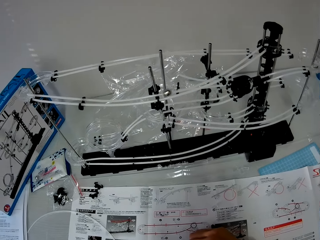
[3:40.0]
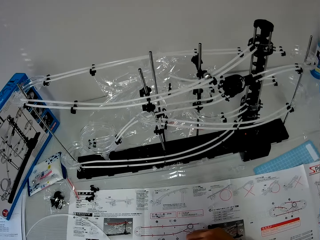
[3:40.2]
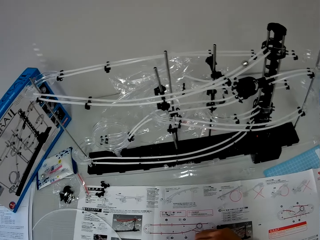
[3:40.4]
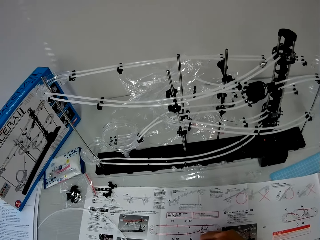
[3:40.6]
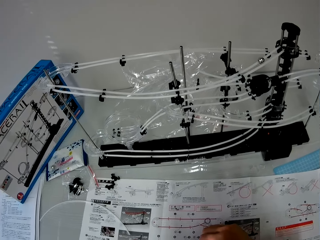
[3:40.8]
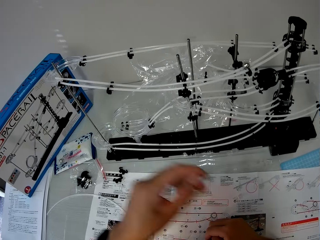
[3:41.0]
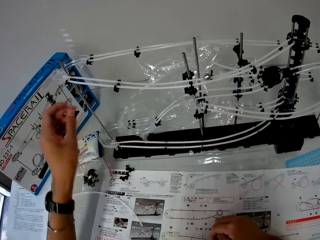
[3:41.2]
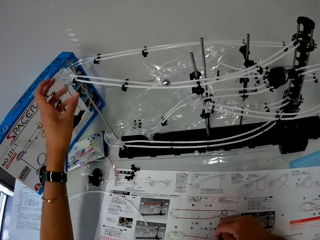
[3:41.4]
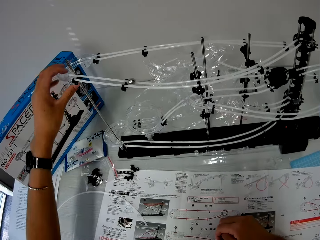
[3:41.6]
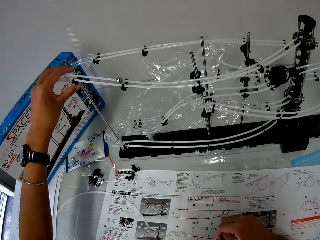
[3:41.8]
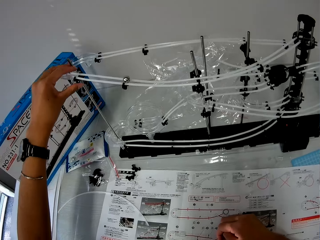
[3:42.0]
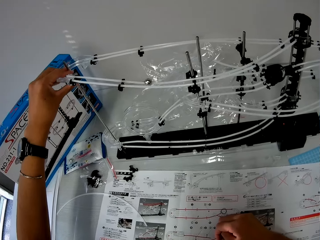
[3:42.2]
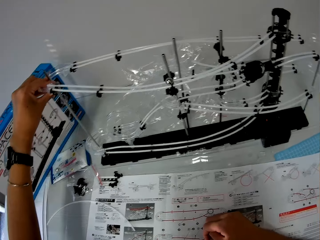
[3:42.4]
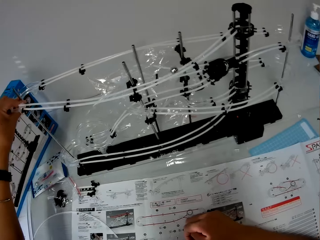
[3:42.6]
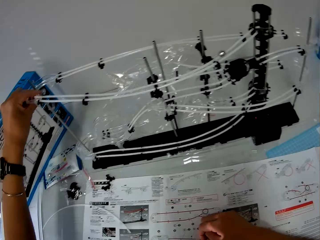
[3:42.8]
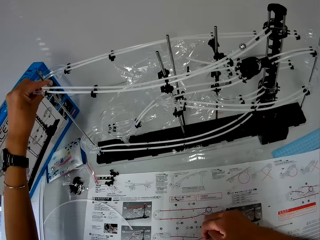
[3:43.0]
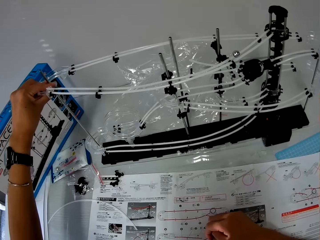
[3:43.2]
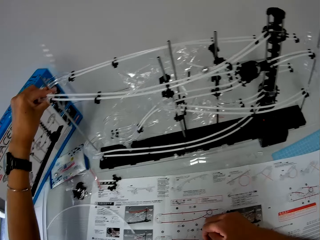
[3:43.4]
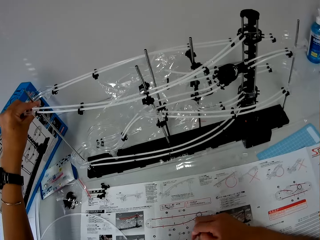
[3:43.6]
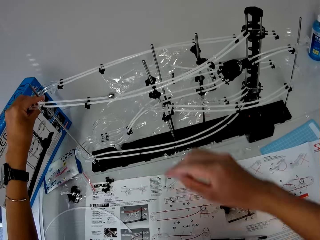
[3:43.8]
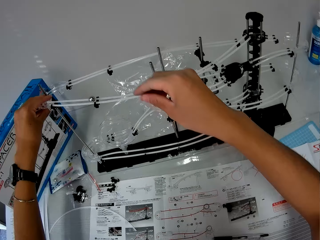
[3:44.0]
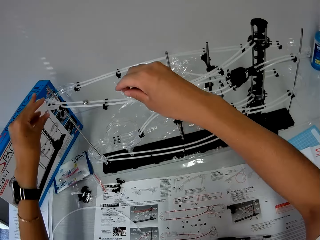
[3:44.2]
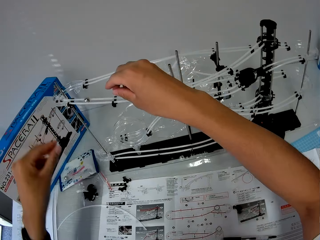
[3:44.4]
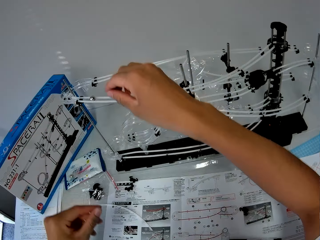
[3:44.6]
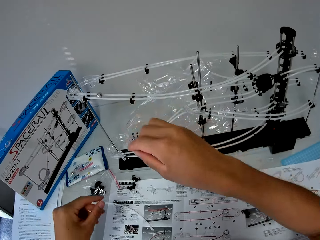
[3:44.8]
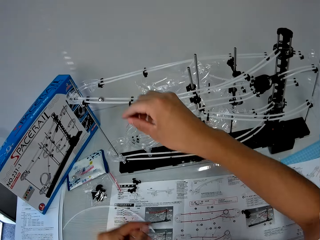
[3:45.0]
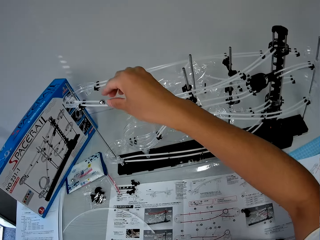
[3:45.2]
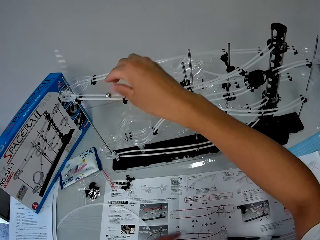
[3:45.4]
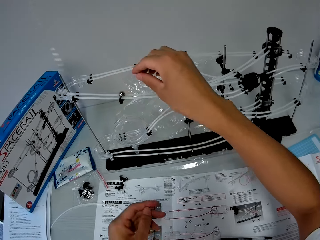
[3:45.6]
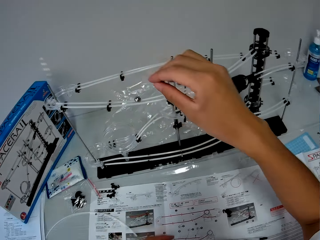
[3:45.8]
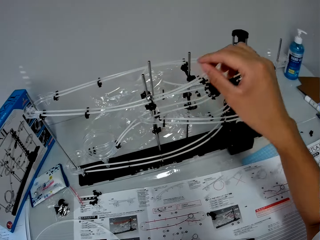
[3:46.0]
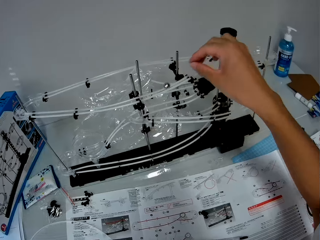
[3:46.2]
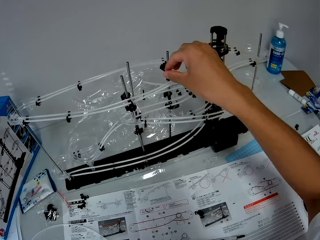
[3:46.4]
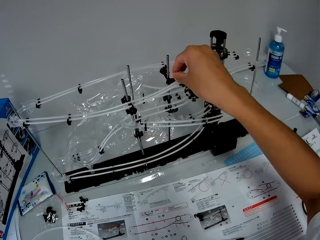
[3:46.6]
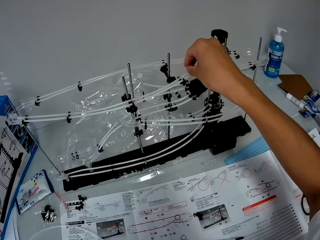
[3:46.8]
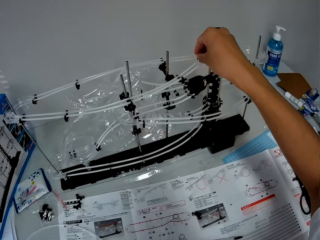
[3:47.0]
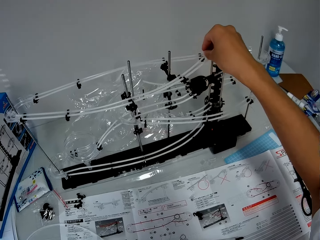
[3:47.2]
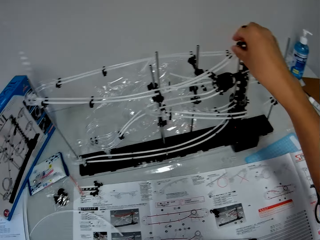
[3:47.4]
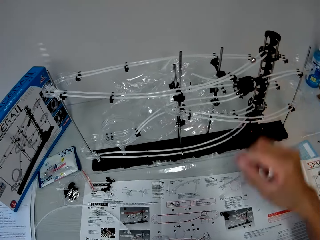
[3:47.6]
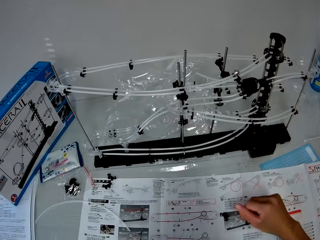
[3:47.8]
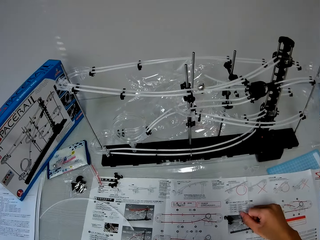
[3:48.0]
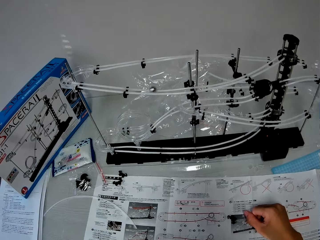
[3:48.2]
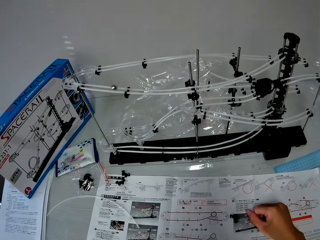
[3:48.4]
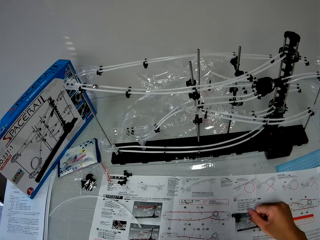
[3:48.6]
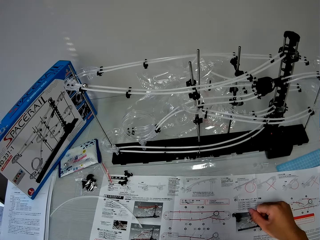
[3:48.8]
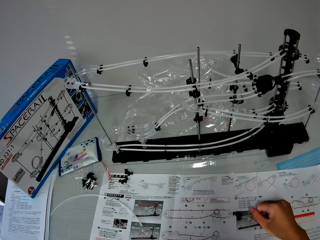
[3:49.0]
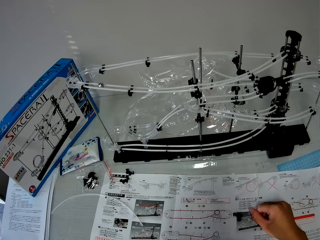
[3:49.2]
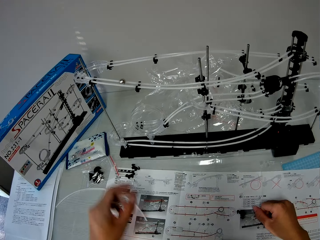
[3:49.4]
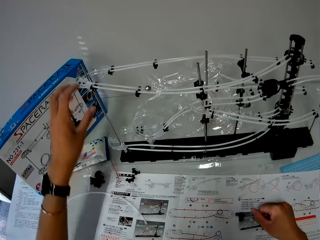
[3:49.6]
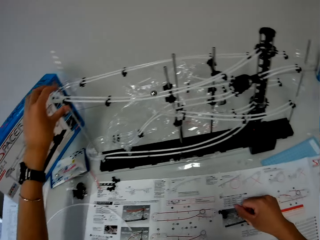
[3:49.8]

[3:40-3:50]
The camera wearer adjusts the space rail. They move a hand toward the space rail. They remove a hand from the space rail. They push the ball. They put a hand on the table.

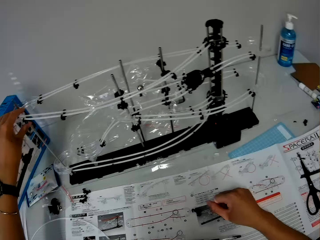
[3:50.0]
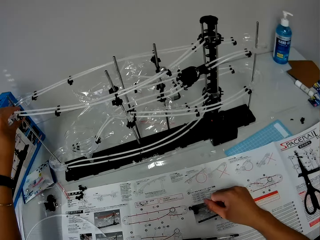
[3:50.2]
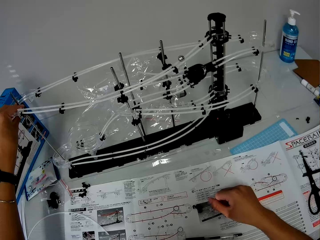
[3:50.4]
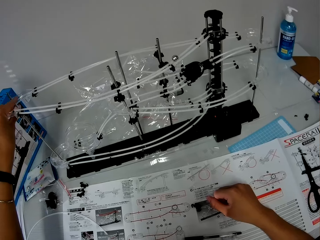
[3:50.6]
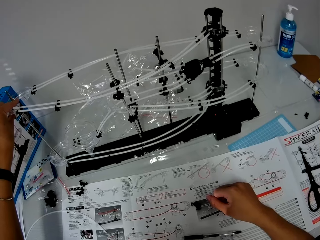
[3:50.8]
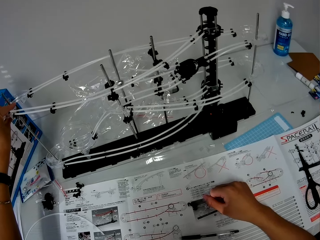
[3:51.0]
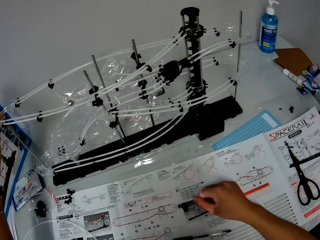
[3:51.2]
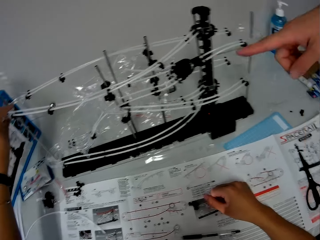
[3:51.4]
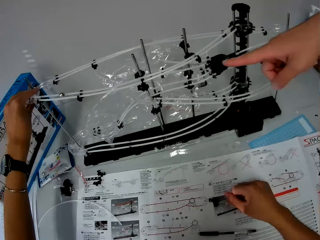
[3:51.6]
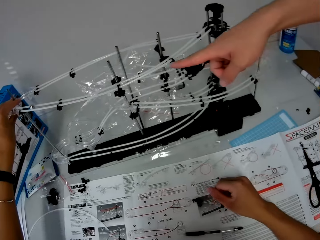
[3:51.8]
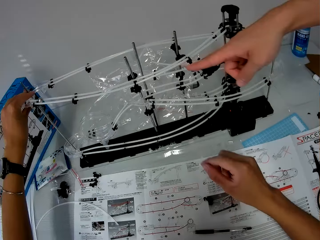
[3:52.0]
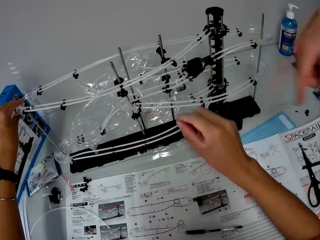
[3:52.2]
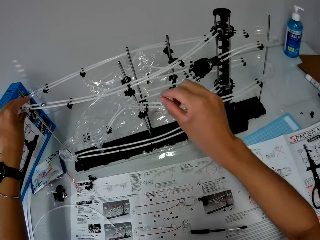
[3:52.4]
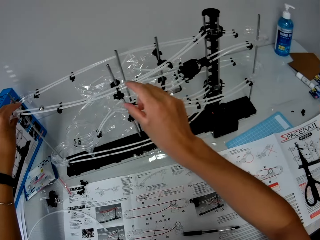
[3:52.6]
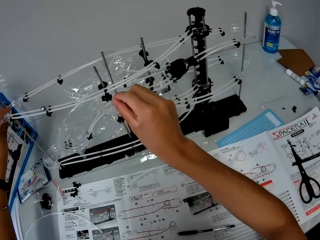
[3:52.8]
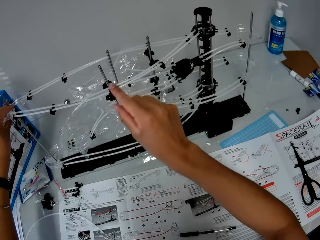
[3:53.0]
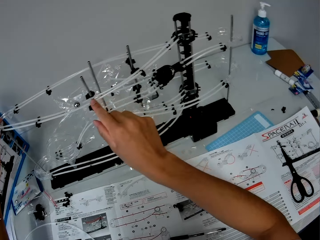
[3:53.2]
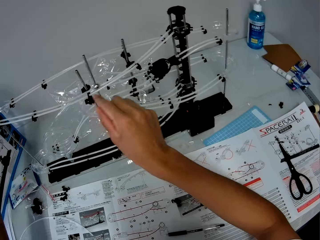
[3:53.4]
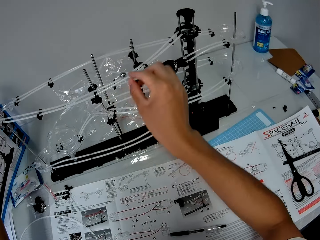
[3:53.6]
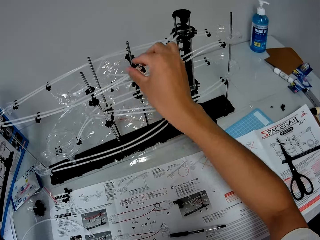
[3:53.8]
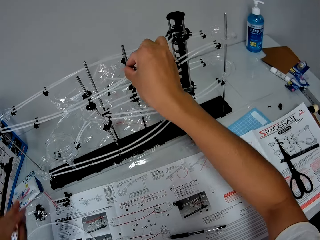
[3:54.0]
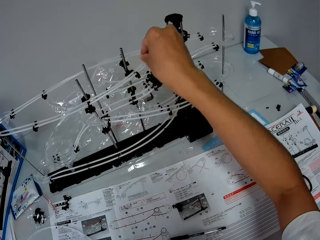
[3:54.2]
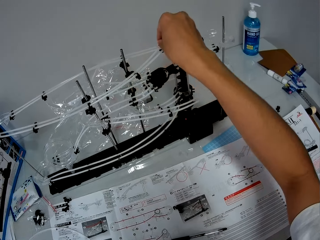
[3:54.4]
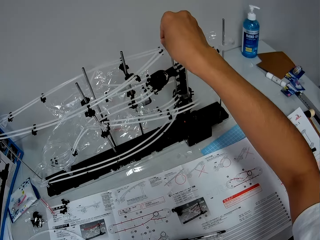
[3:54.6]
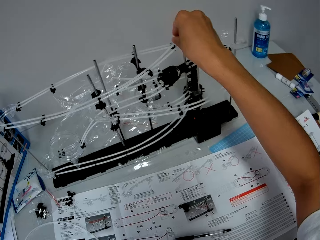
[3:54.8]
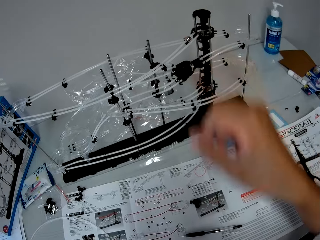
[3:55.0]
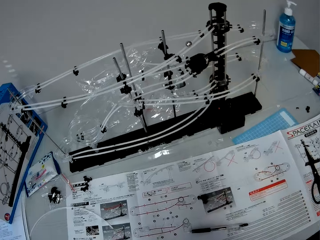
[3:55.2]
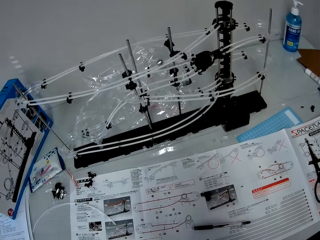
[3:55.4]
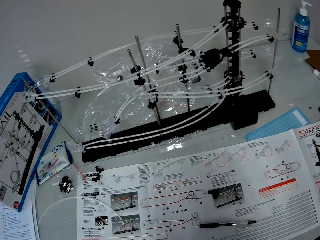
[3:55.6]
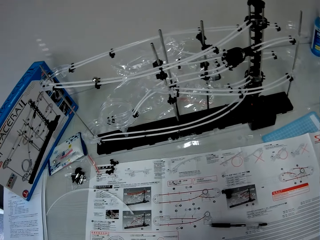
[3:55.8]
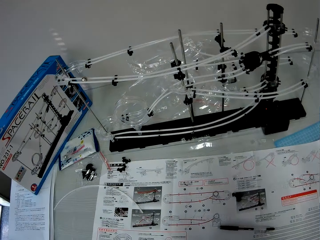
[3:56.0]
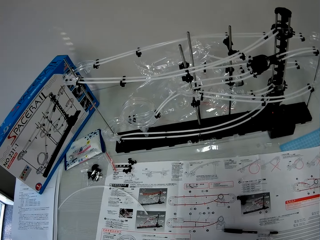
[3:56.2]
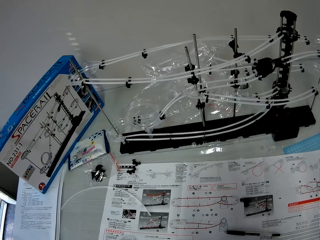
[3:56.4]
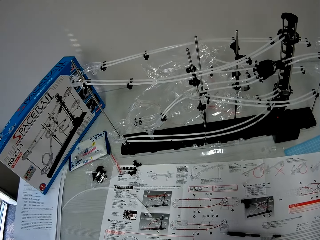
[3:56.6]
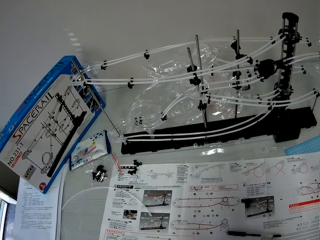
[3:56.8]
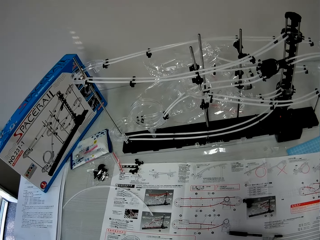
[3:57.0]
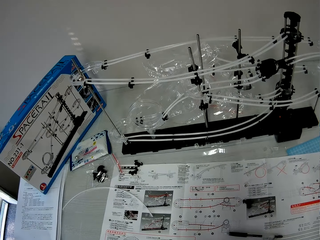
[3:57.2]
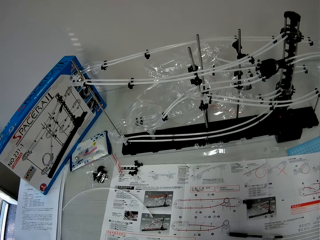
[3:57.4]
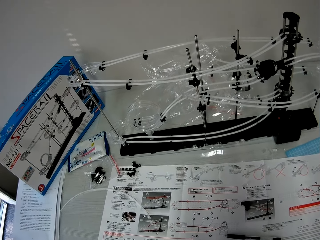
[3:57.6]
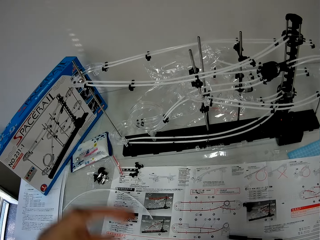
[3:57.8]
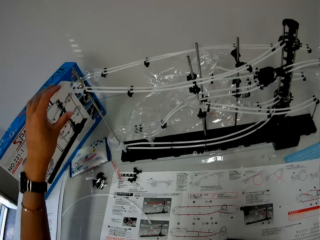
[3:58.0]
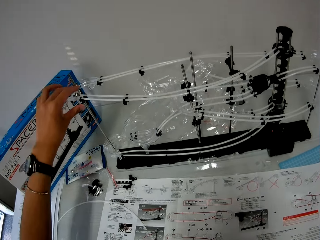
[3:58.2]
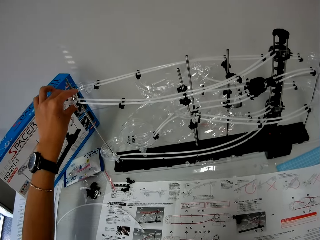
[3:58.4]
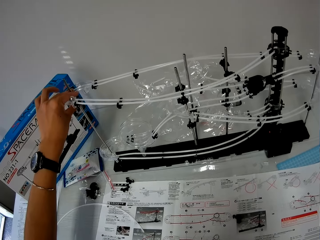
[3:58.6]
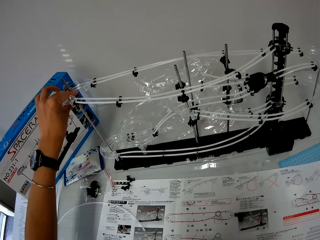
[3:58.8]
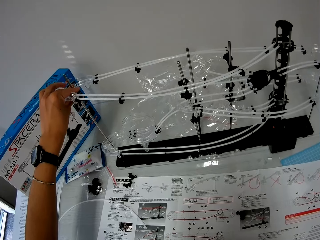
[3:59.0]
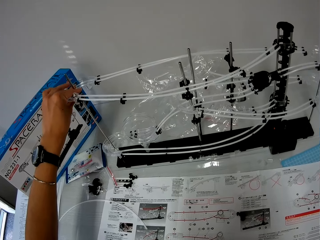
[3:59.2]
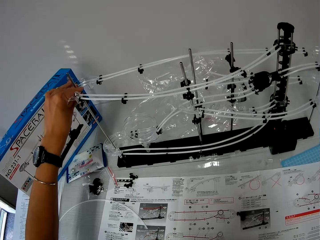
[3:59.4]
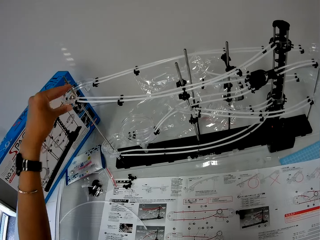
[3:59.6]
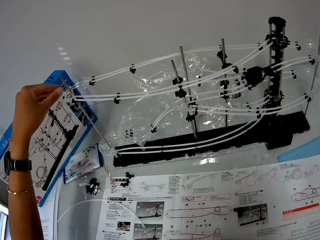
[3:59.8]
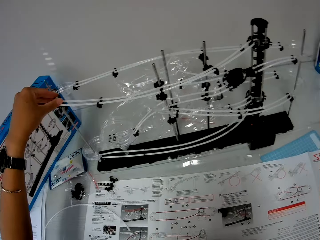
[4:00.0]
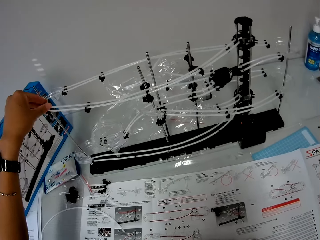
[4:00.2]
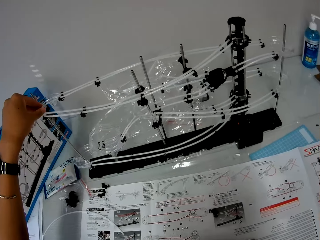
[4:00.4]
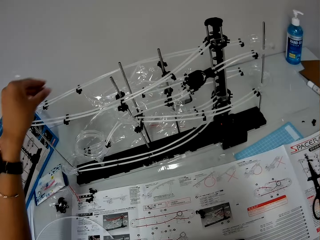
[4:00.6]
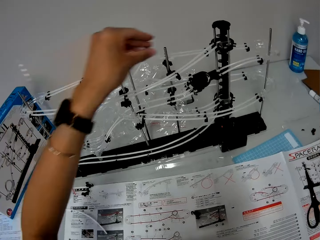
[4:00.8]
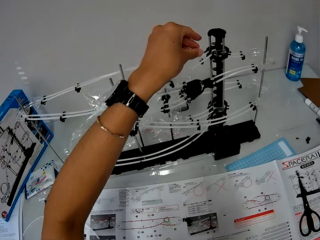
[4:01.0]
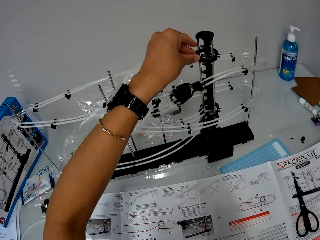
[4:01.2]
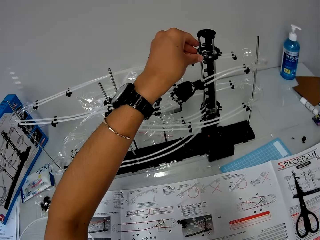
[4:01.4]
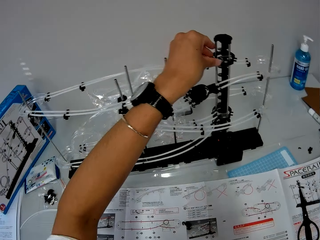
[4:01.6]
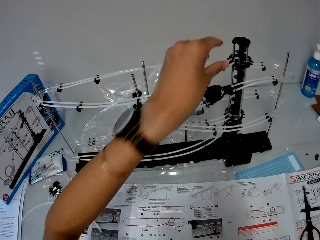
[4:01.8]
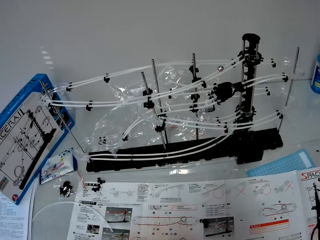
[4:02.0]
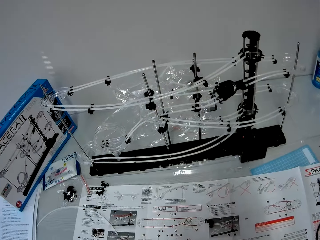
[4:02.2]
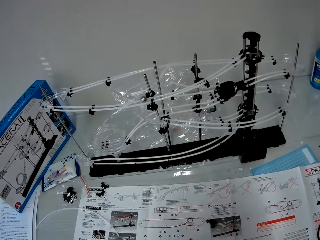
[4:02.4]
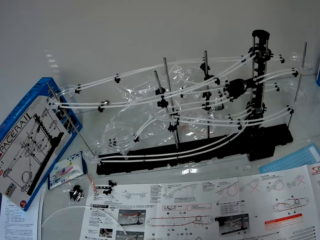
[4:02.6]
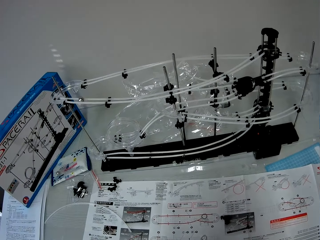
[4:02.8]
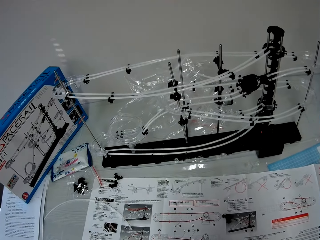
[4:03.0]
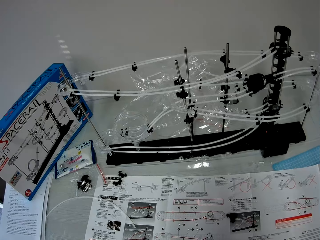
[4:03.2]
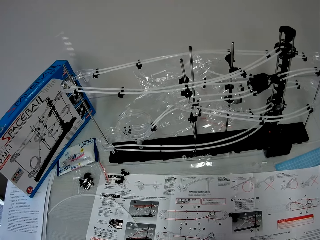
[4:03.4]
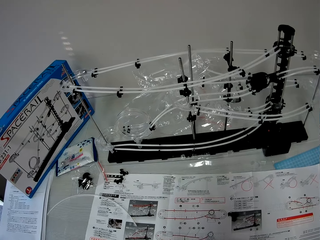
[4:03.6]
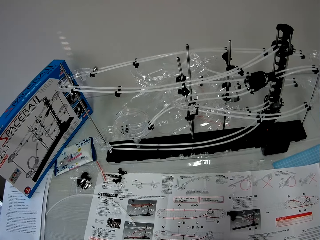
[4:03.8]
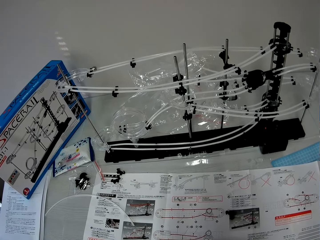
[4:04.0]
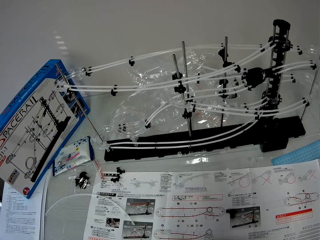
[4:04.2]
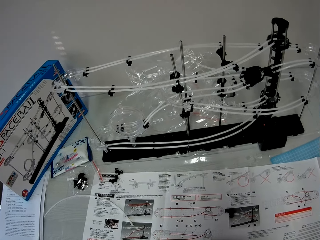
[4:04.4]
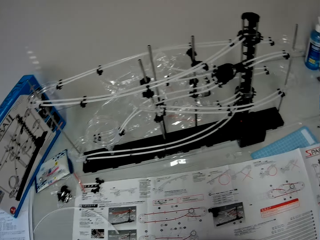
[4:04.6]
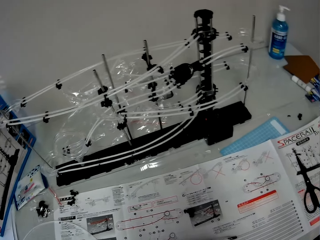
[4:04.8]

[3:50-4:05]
The camera wearer adjusts the space rail. A man points to the rails. The camera wearer moves a hand towards the space rail. They stop the ball. They remove the other hand from the space rail. They roll the ball. They adjust the rails. They pick up the ball. They drop the ball on the rail.
